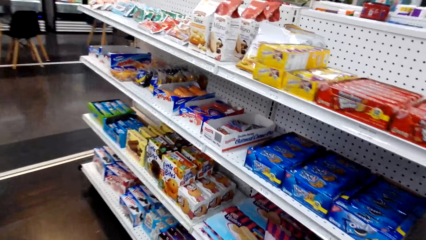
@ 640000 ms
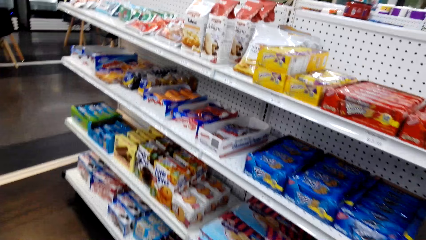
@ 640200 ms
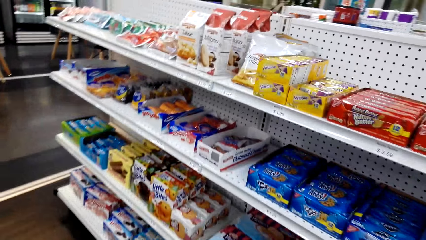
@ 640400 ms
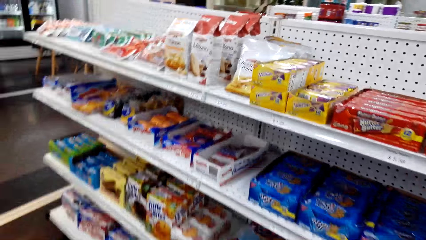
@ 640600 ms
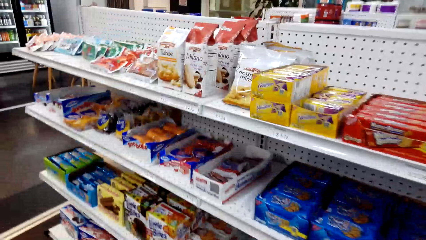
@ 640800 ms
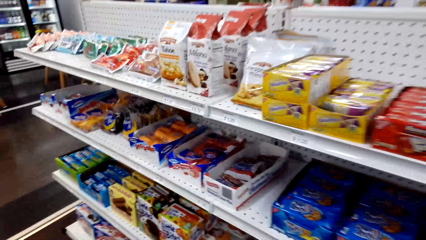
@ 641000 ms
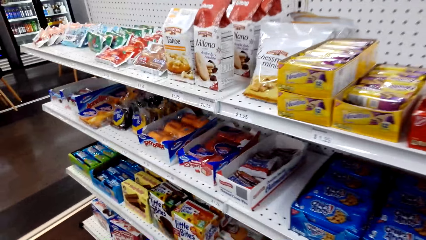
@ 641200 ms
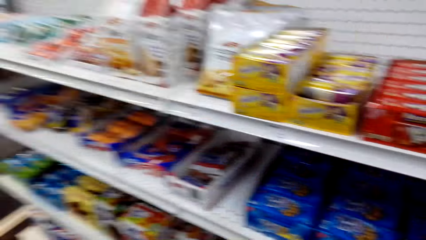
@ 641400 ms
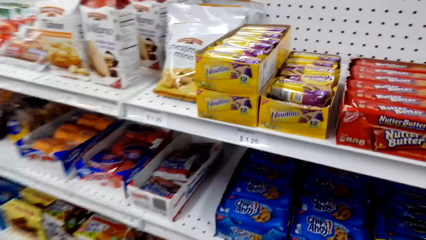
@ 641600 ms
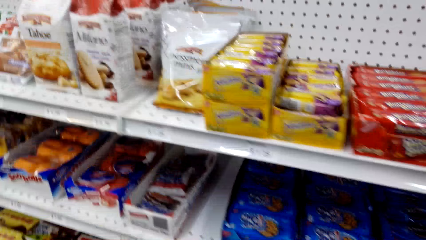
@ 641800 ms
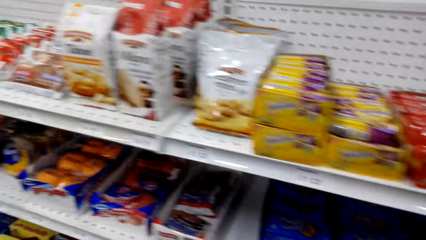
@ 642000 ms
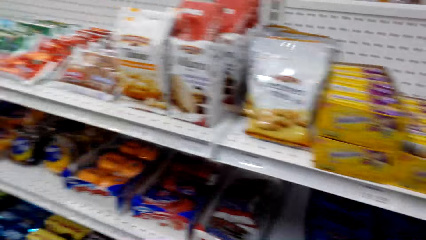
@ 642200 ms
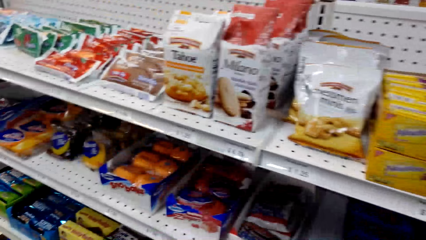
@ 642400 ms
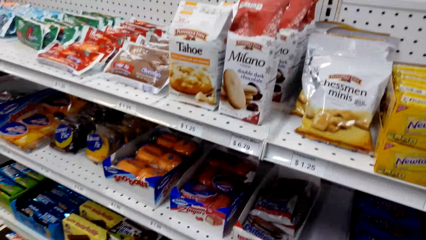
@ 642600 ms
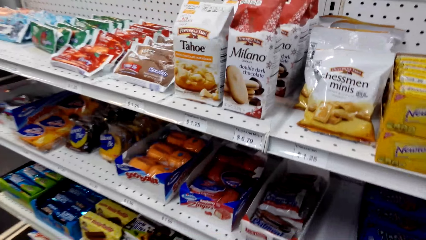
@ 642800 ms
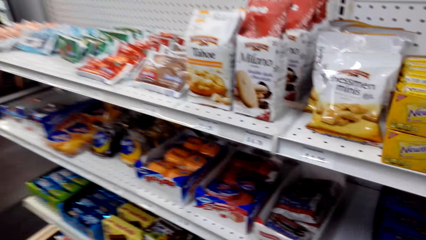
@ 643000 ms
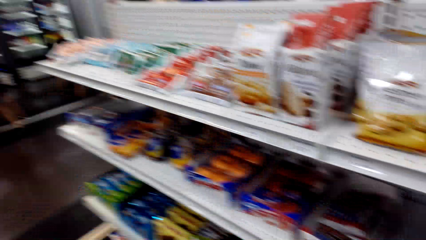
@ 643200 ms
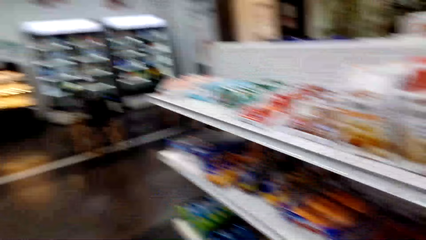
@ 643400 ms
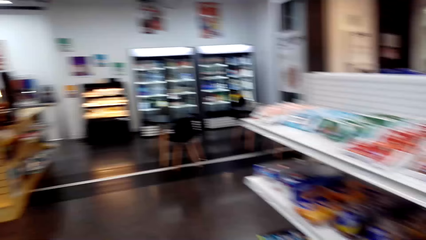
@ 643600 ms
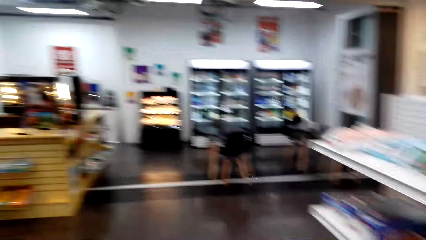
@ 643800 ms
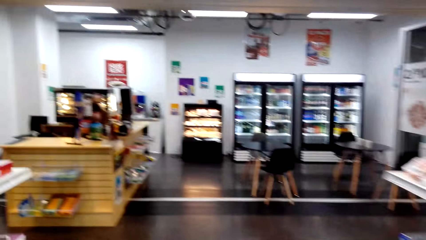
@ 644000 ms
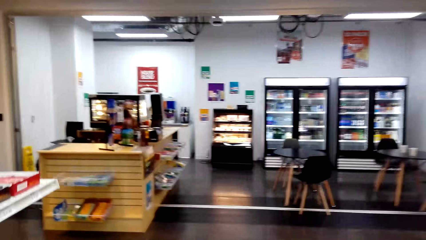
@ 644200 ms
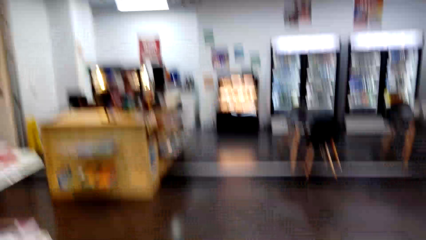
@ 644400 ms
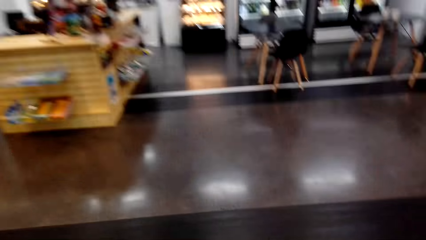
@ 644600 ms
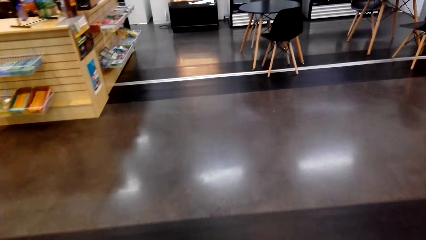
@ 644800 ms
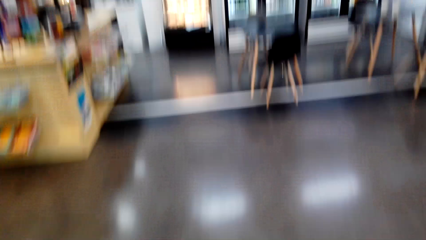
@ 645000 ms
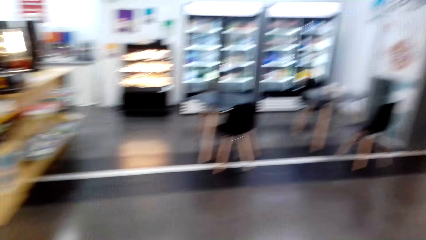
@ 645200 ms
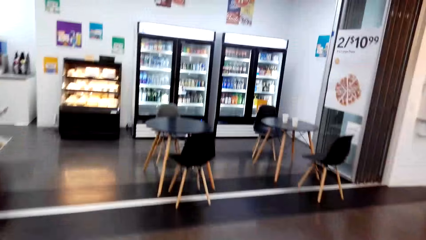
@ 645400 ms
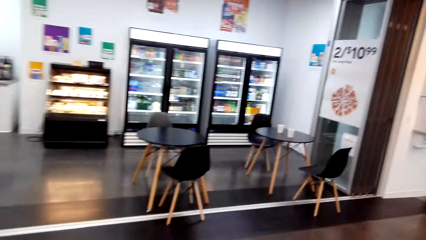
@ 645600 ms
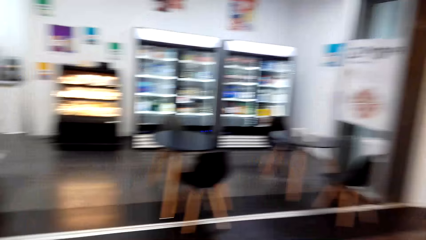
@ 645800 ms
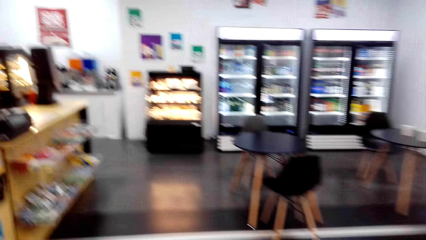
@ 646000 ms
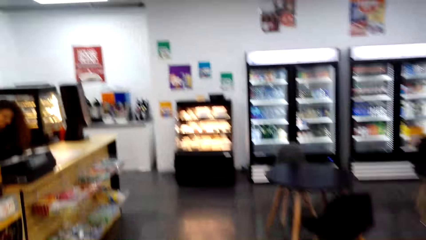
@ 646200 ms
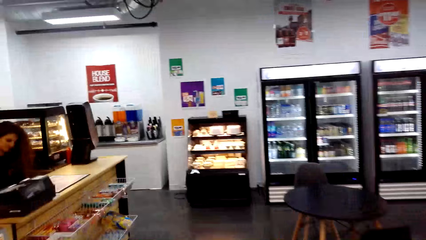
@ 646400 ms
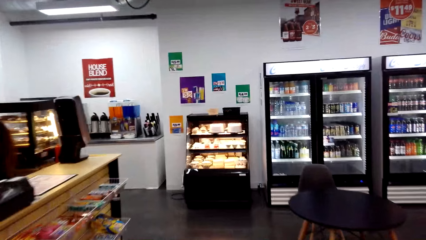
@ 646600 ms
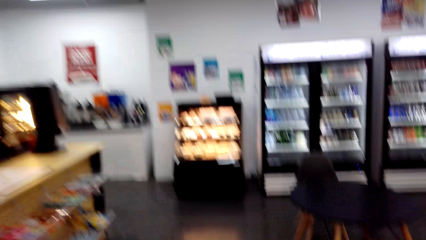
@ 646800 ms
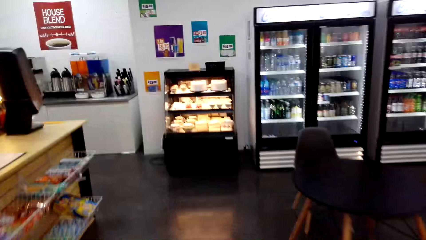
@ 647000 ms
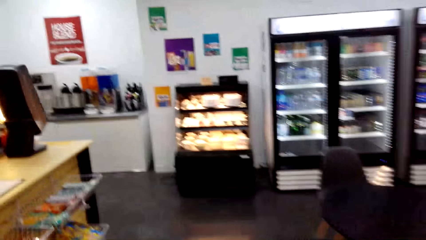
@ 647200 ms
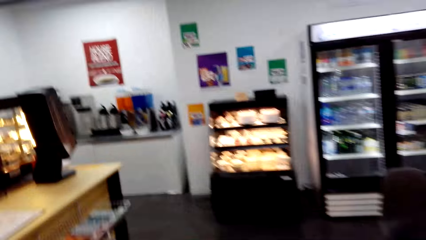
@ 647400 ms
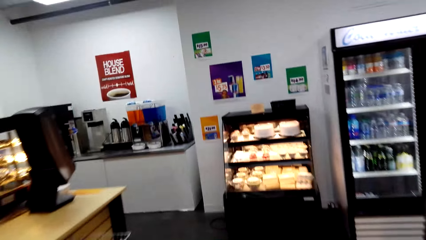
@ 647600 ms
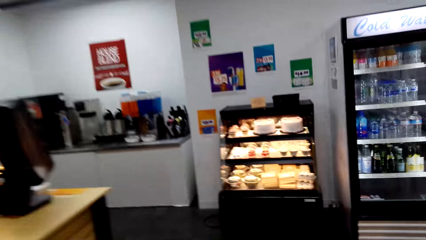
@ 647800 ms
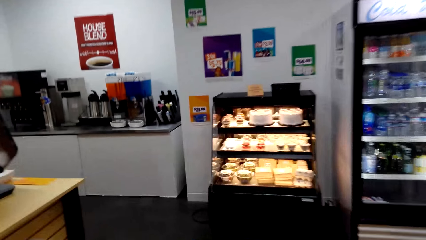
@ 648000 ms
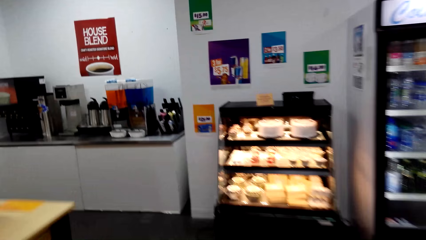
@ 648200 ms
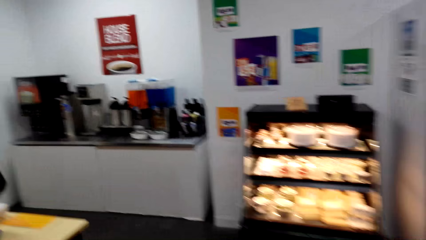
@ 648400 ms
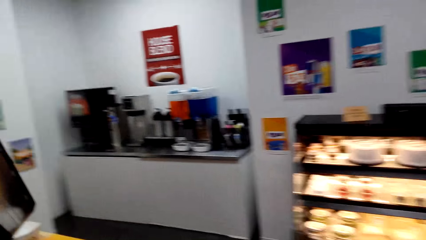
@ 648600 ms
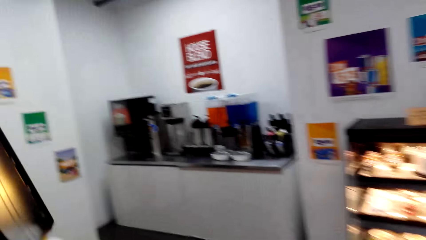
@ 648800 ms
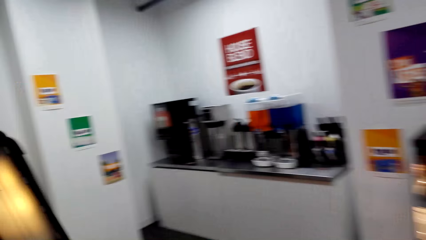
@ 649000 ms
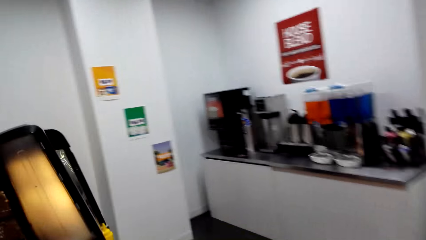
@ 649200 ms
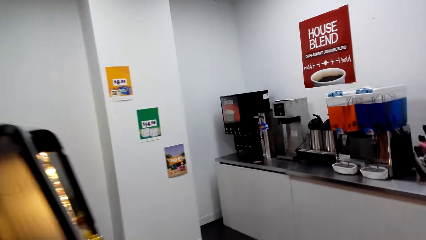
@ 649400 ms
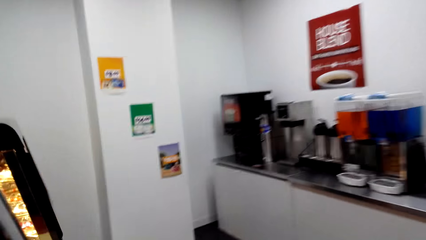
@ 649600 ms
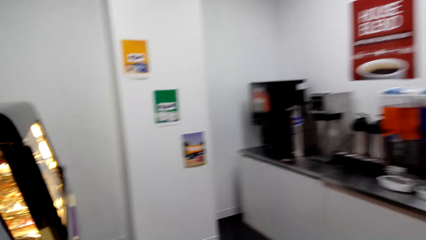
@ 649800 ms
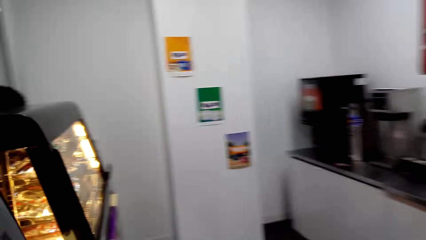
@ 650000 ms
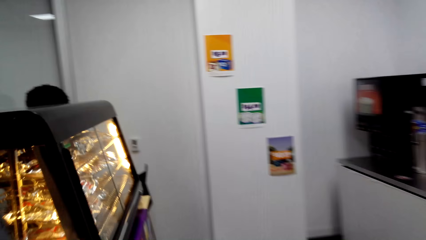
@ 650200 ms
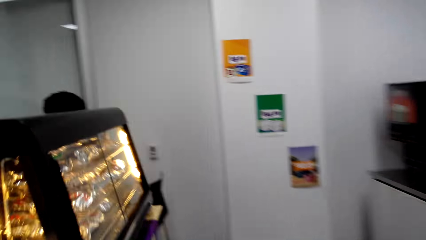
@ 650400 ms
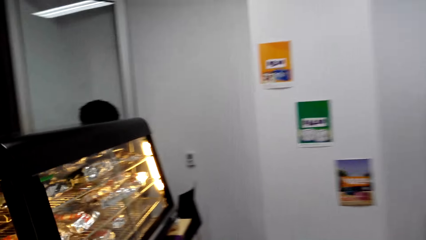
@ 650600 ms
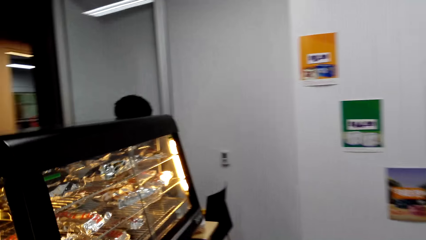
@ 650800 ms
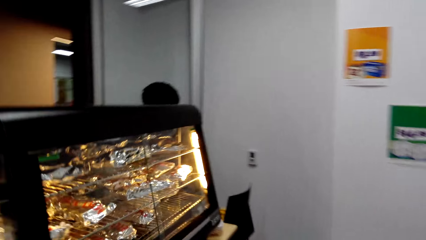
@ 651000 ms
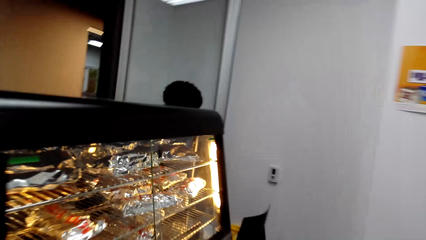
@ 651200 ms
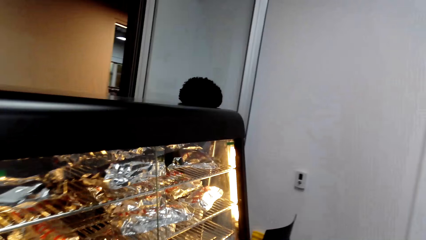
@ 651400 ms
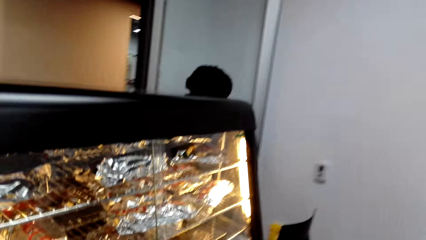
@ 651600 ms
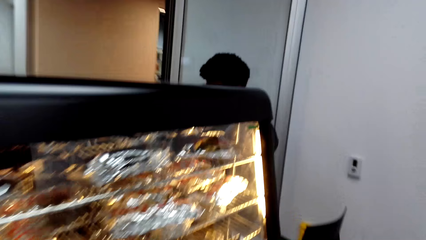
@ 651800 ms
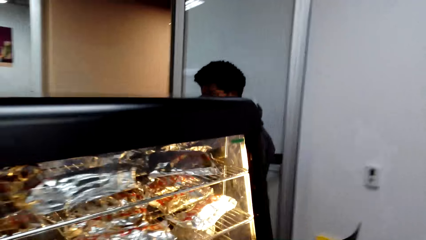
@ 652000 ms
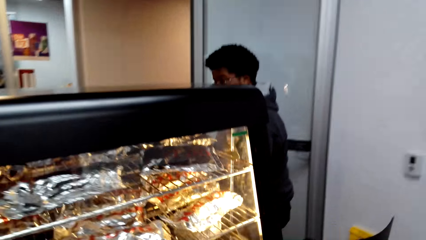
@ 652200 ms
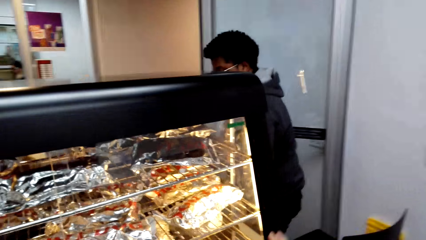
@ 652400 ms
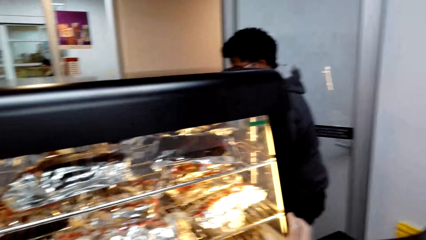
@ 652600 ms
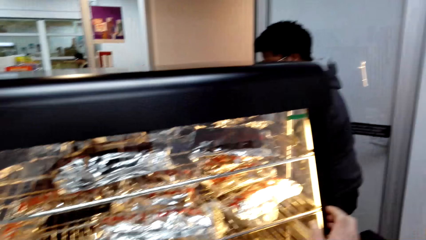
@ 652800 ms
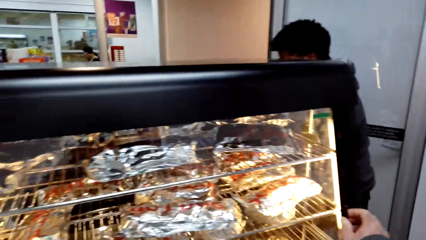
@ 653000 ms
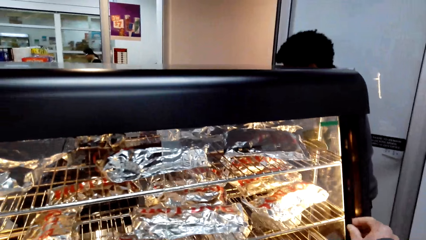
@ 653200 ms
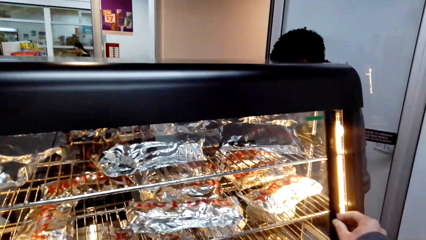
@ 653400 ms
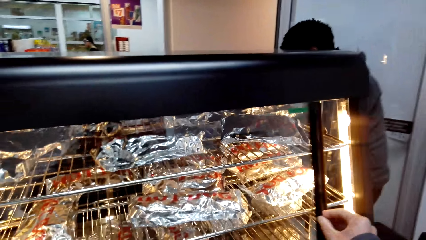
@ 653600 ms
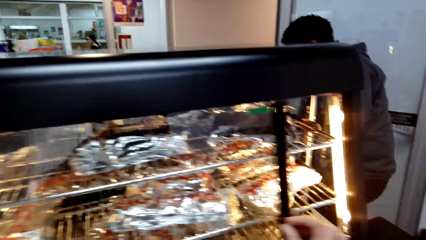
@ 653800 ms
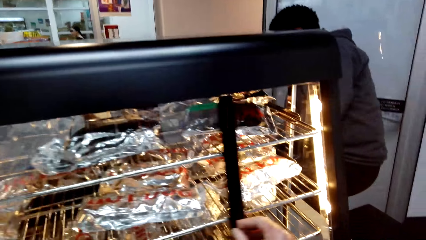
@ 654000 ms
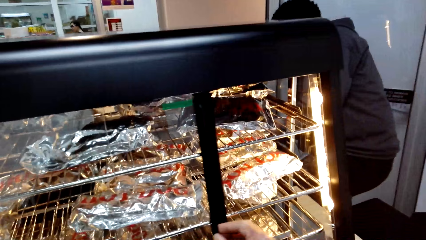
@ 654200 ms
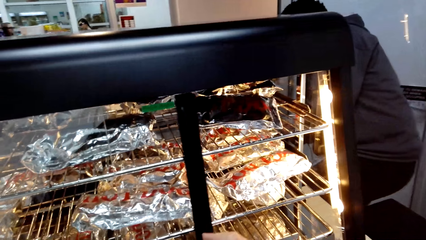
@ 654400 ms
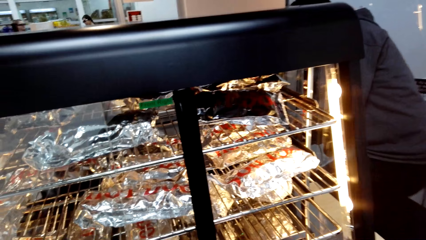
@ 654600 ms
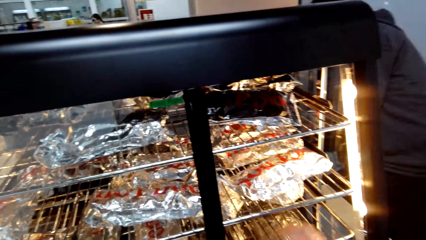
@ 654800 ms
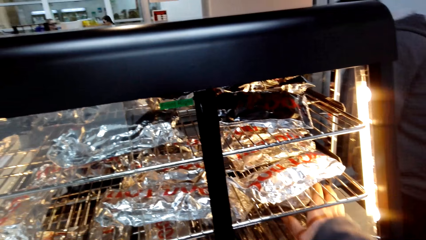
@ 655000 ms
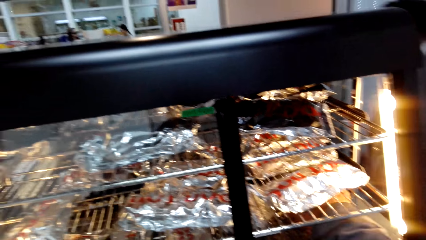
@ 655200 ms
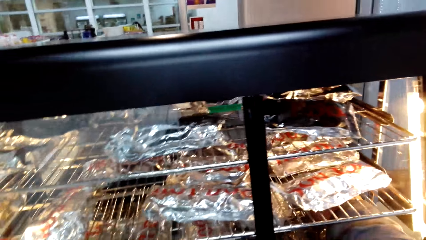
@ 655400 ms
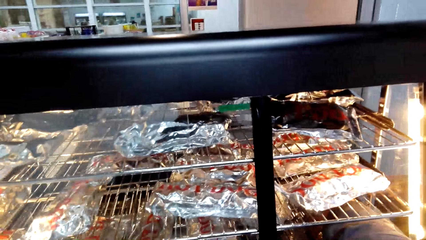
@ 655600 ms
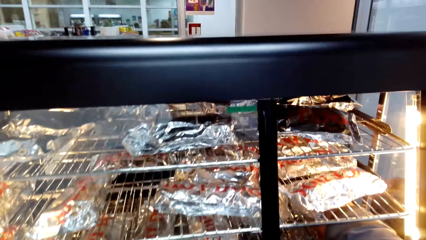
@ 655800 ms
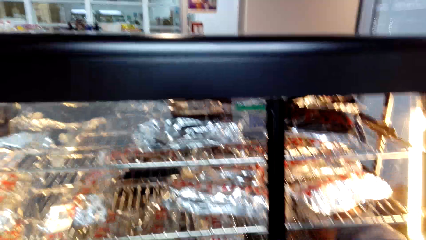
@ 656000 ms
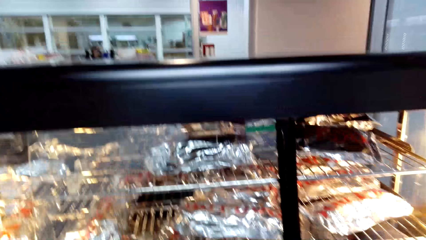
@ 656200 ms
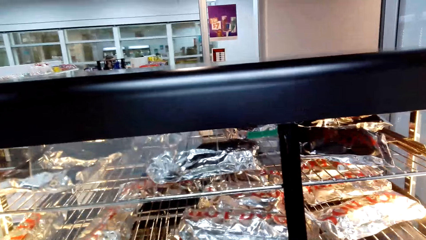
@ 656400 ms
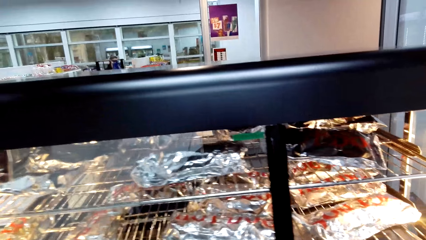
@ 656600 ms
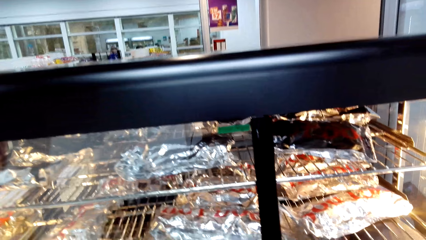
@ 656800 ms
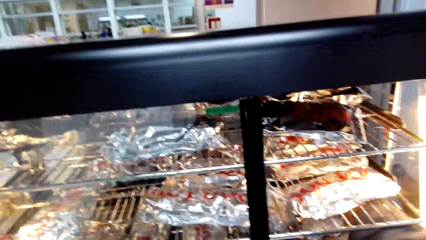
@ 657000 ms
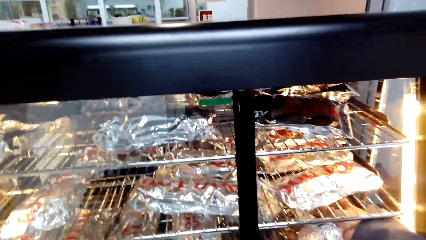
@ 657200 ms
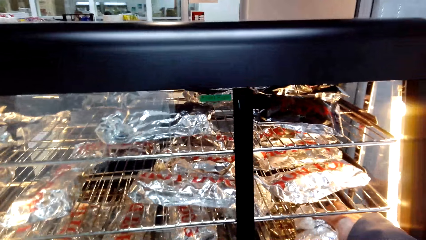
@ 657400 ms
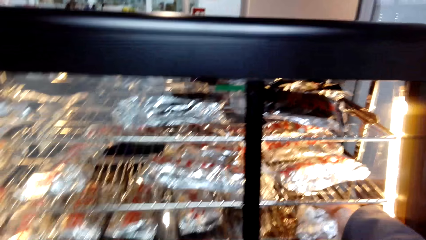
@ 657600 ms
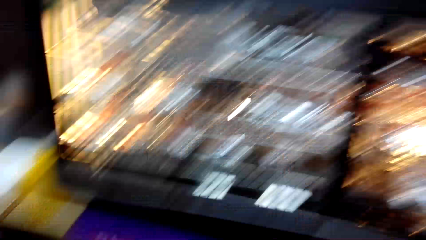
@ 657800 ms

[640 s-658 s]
The camera wearer turns to the side. They walk around. They slide a glass door. They adjust a glass. They take a bun from the glass. They hold a package.
